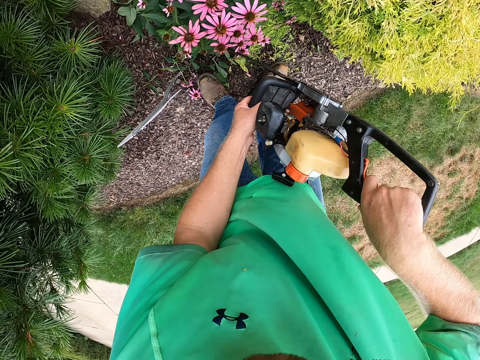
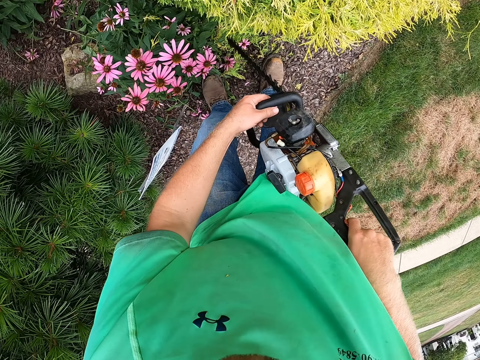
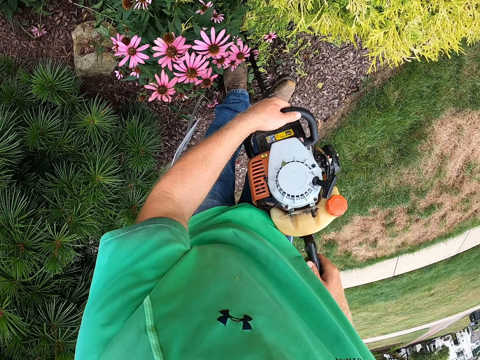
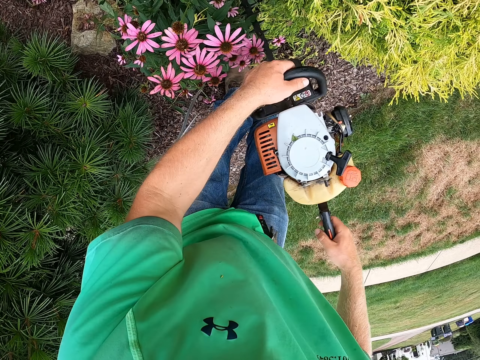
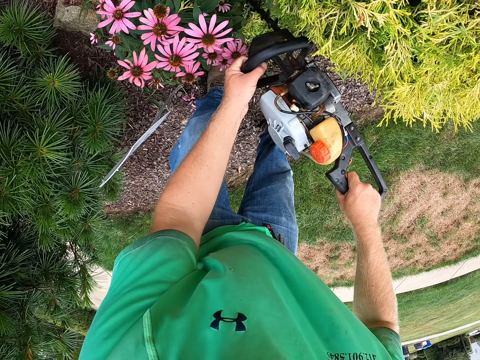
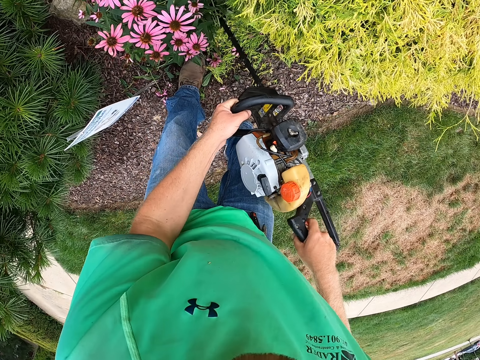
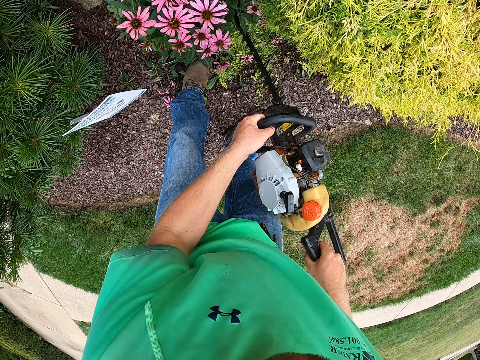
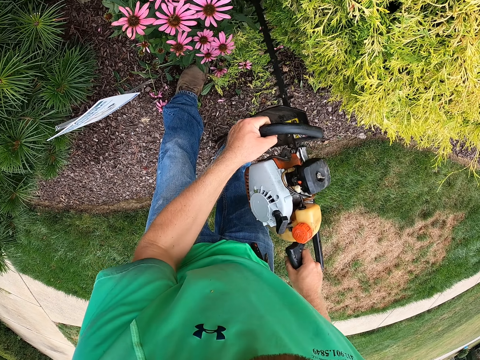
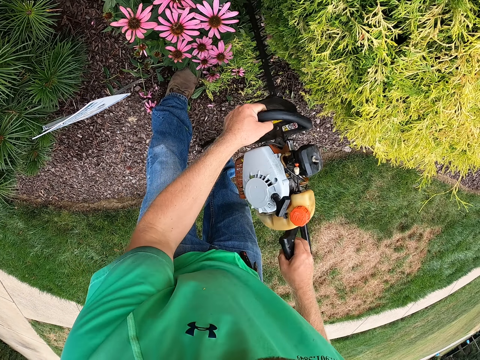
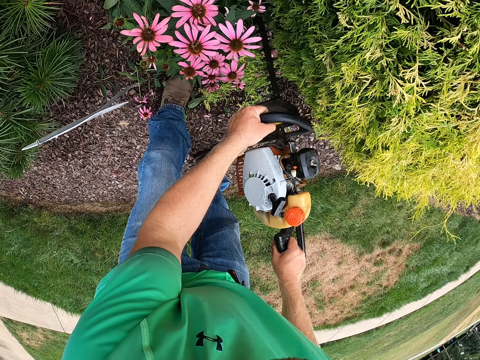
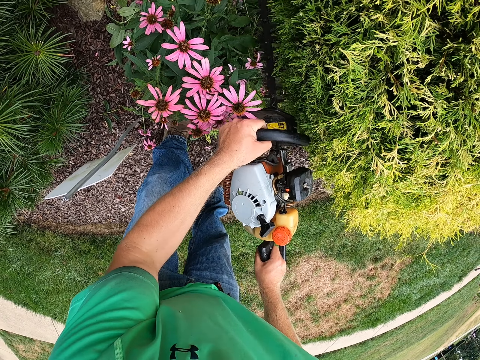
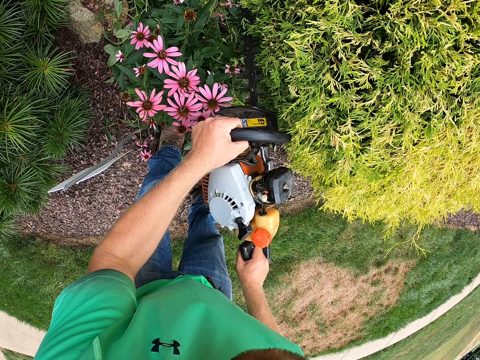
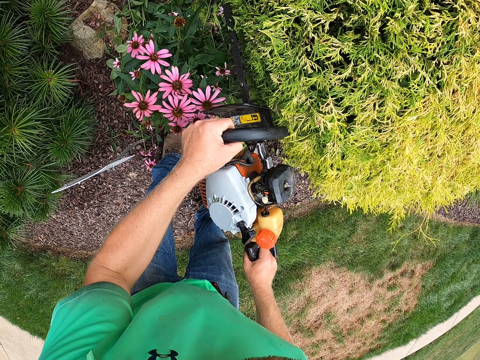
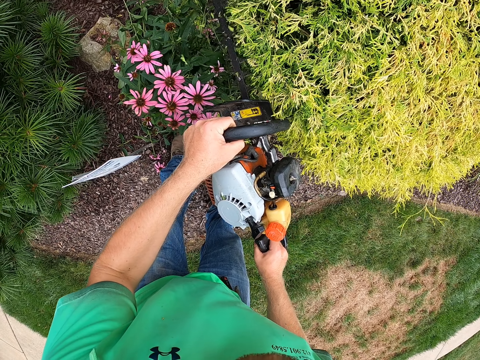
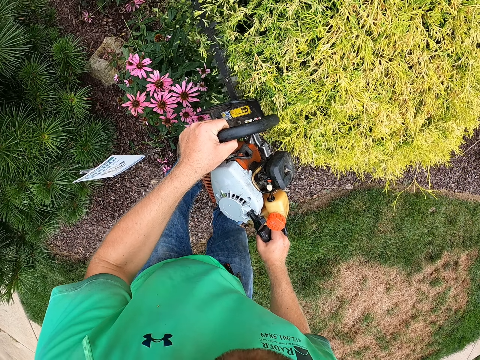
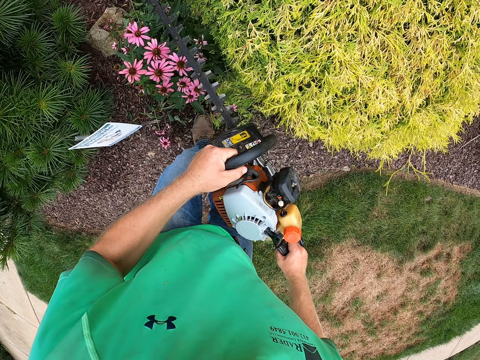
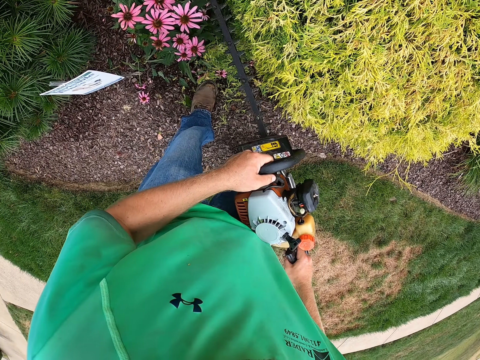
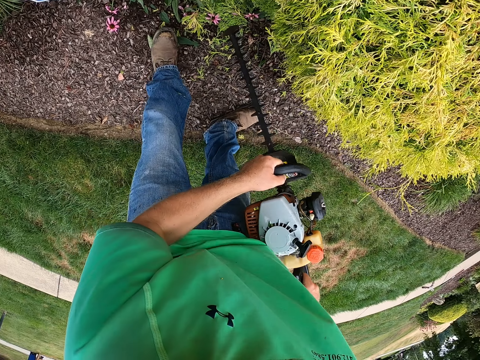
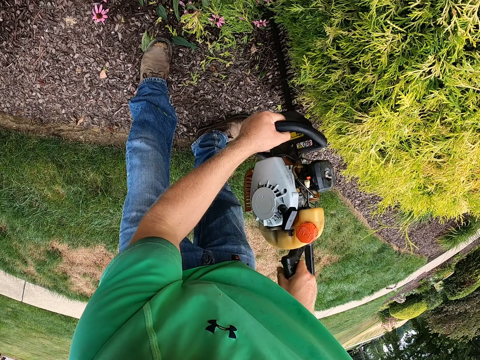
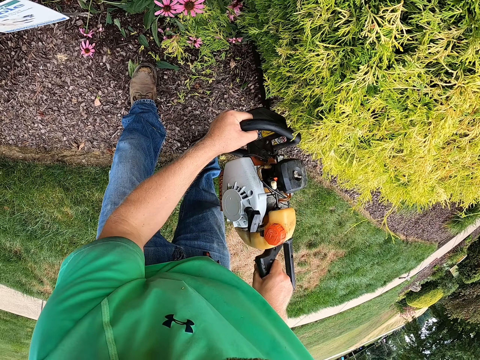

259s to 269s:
The camera wearer trims the plant with the hedge cutter in both hands.

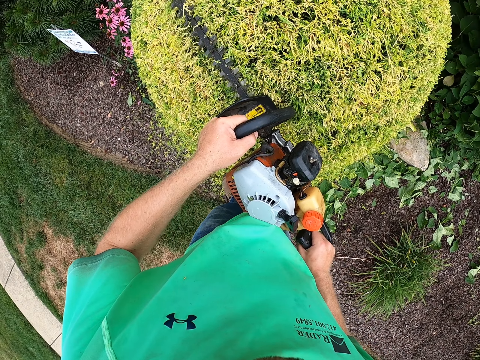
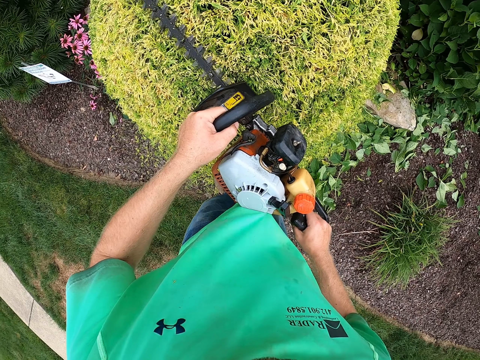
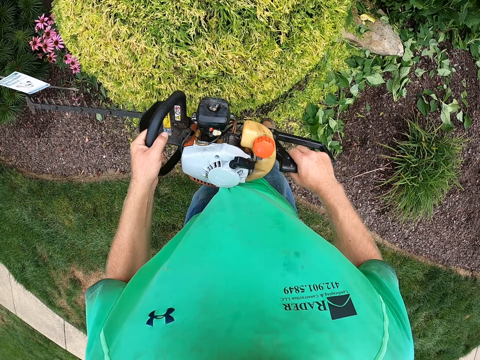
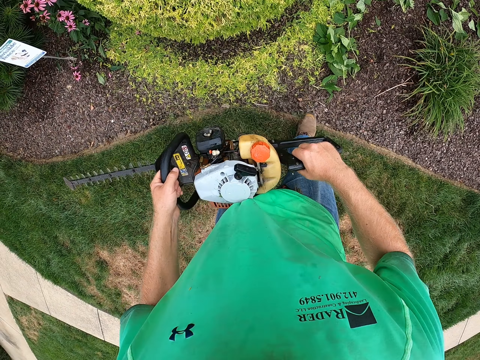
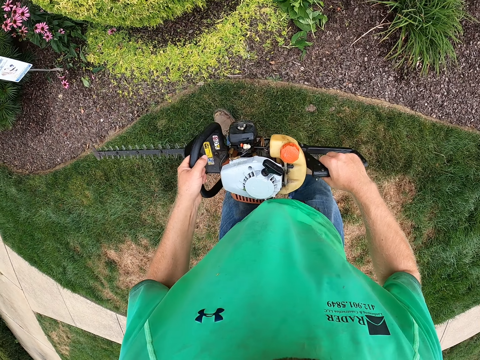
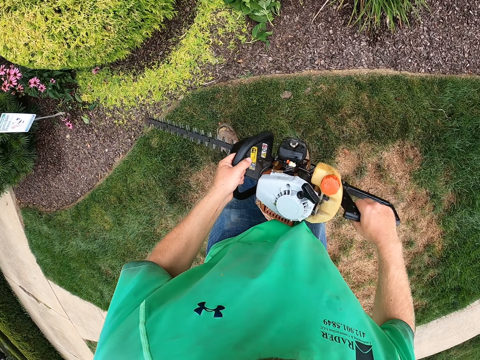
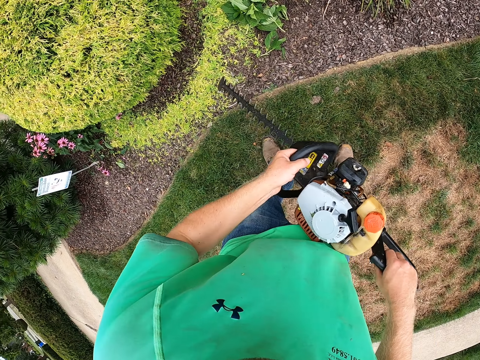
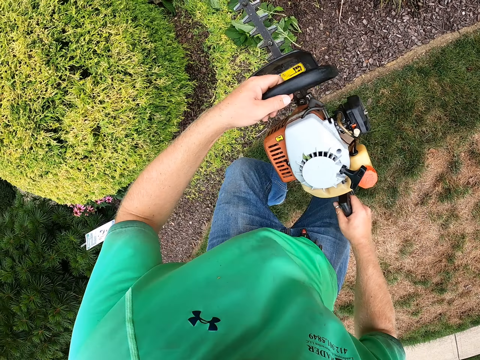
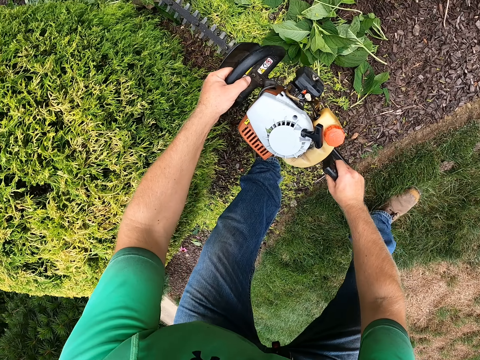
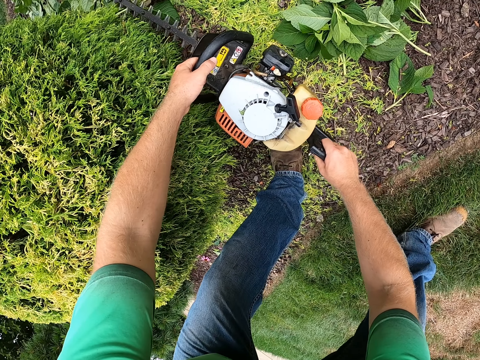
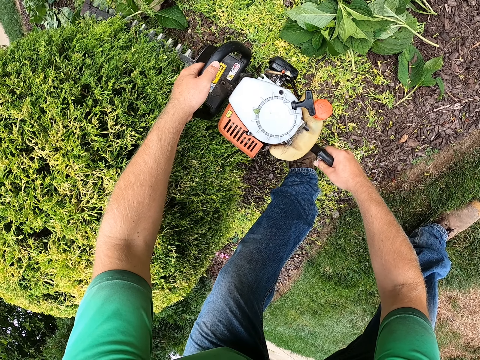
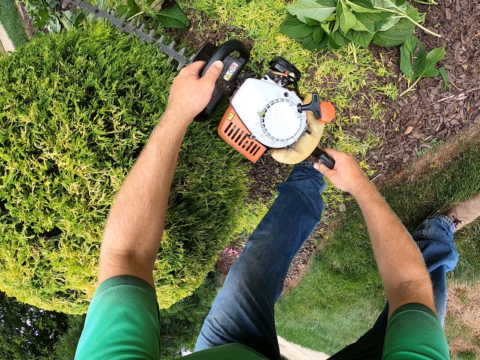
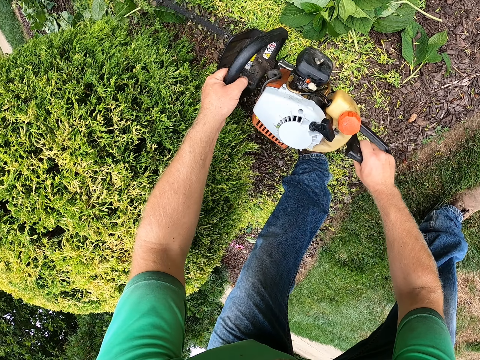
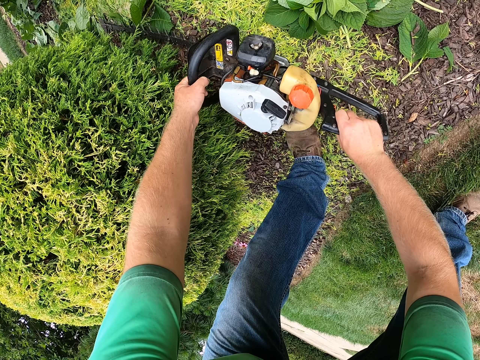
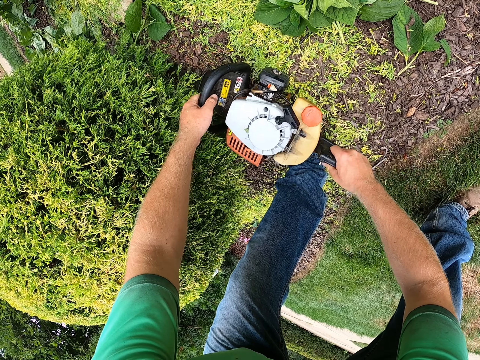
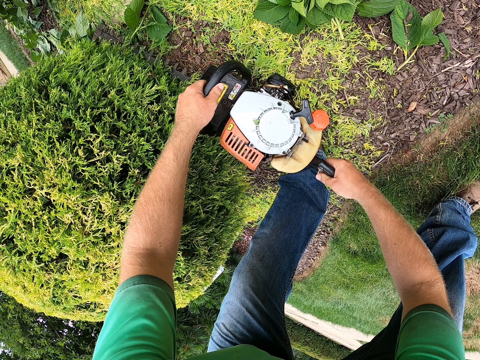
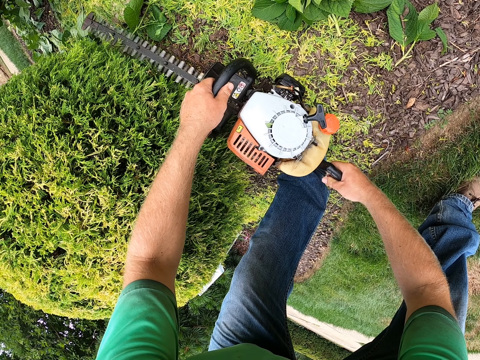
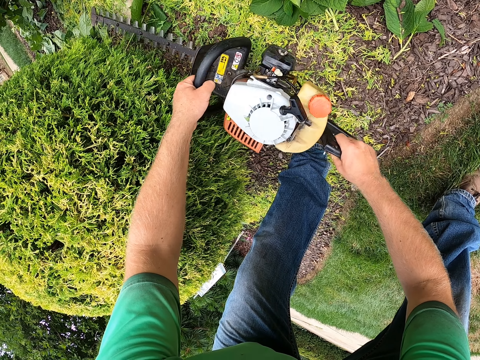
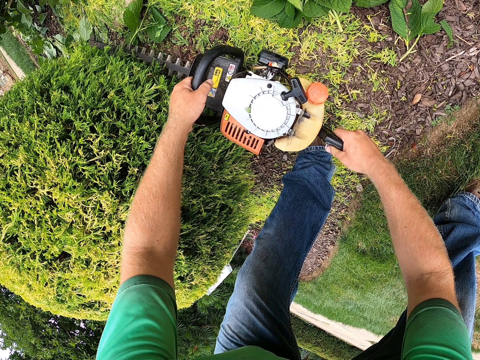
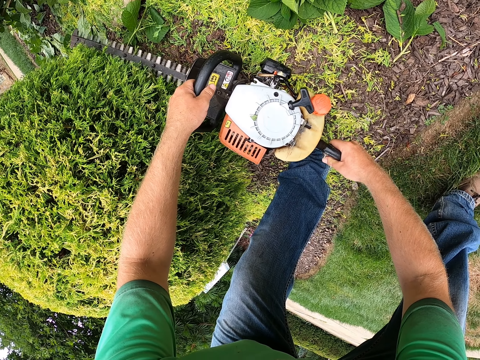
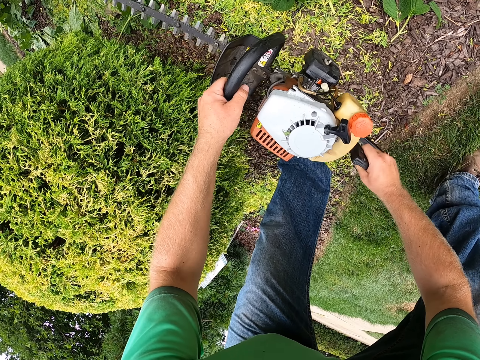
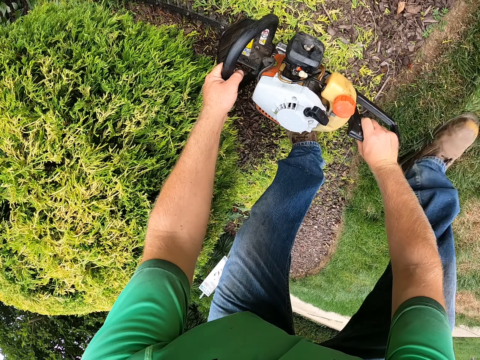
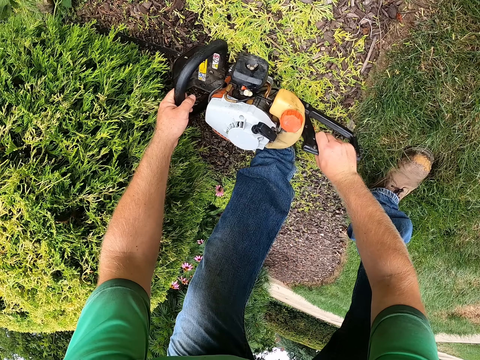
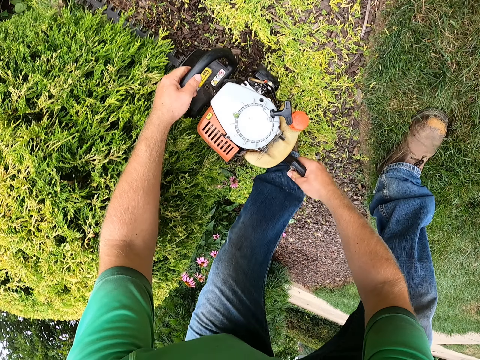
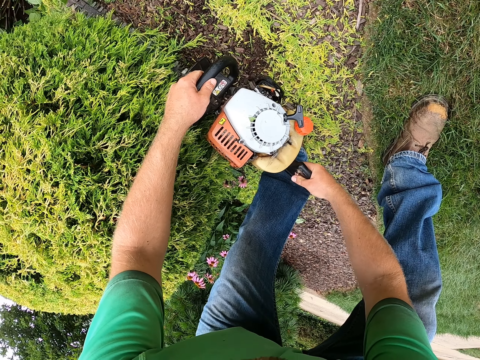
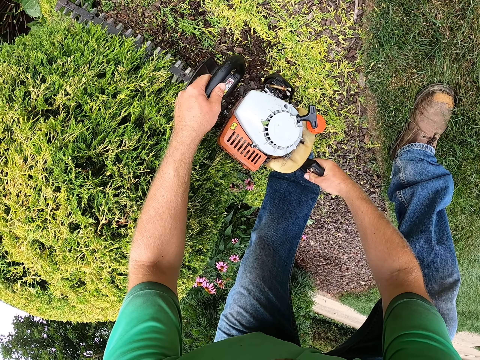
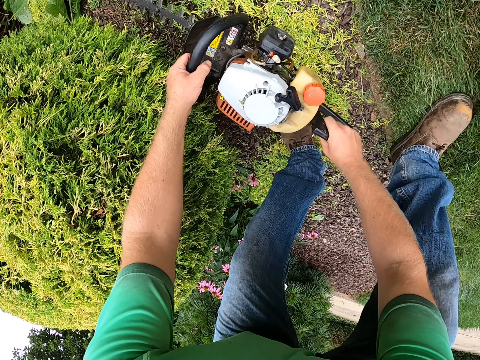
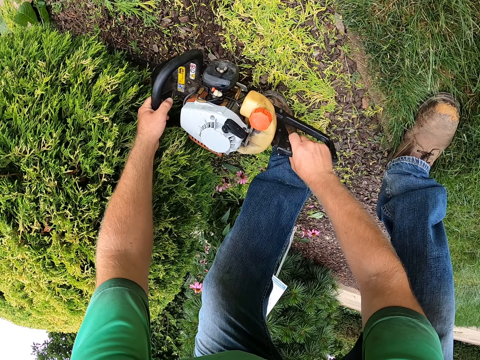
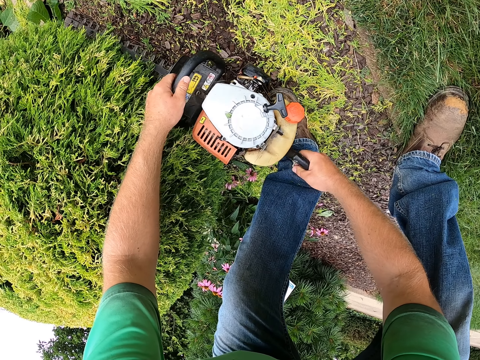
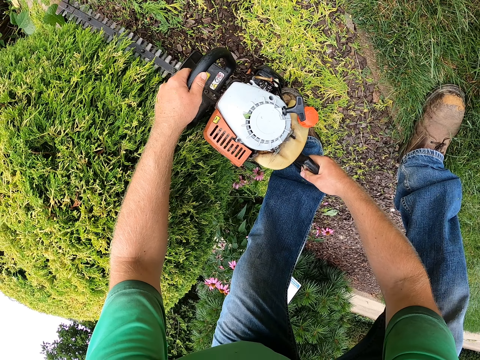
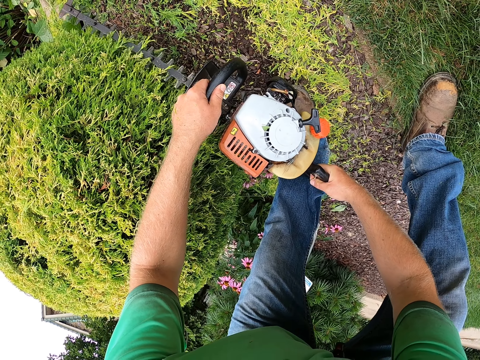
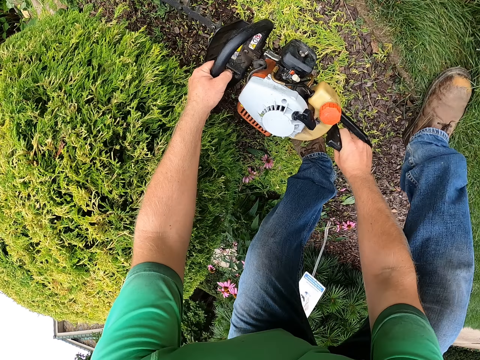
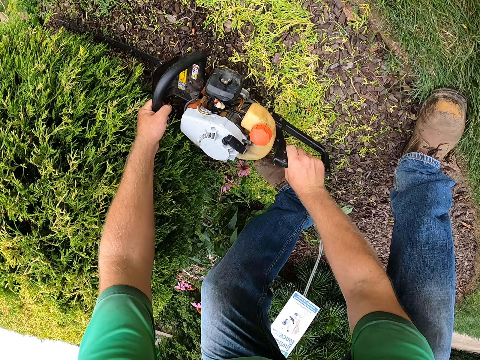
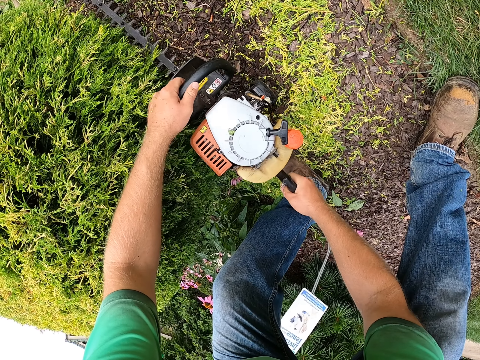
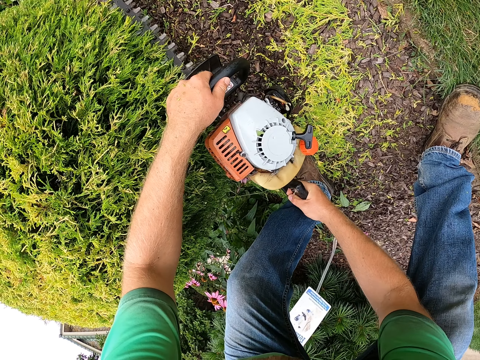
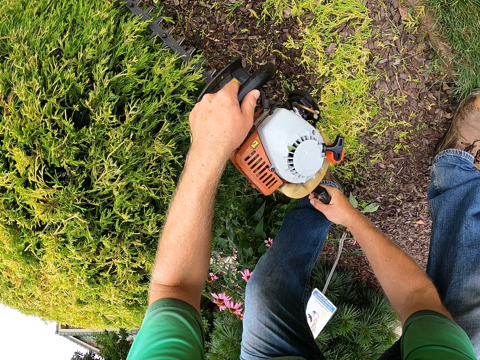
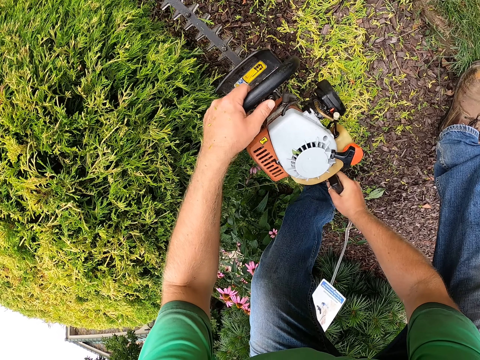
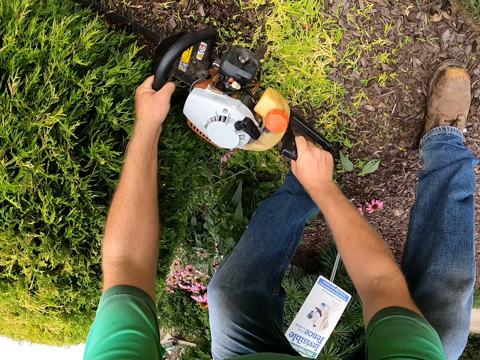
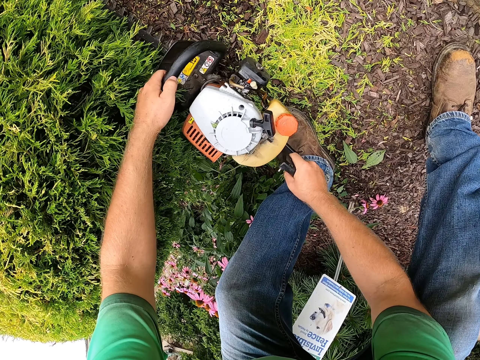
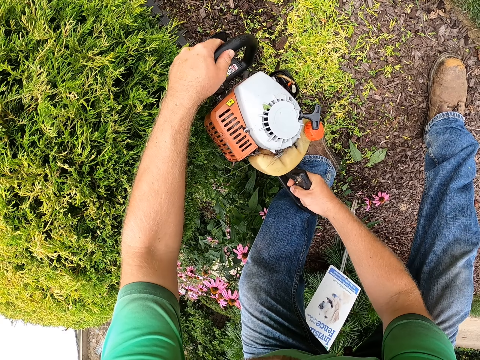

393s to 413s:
The camera wearer looks at the flower. They trim the flower.
